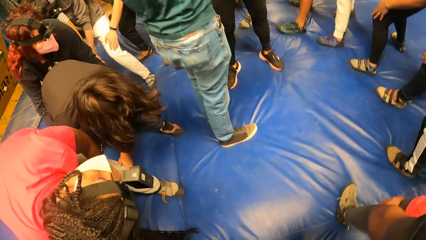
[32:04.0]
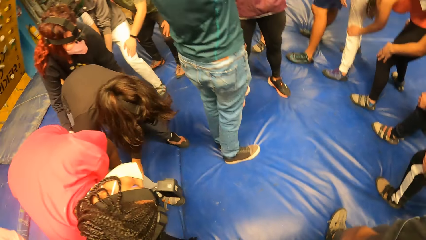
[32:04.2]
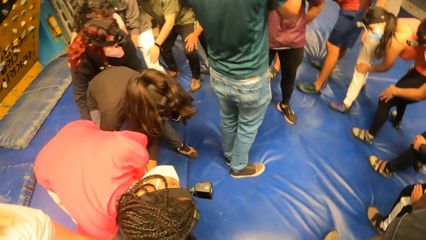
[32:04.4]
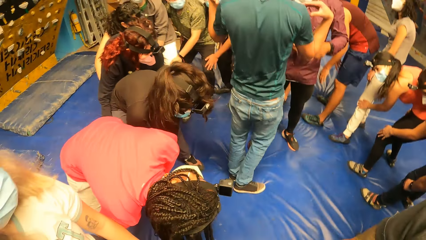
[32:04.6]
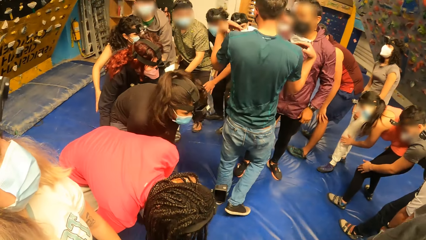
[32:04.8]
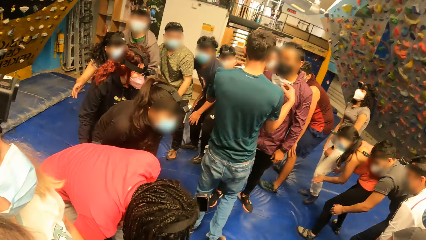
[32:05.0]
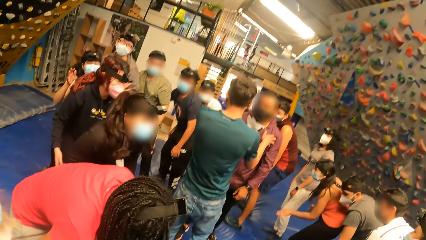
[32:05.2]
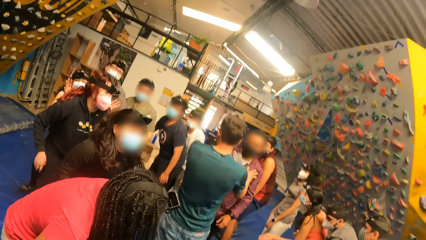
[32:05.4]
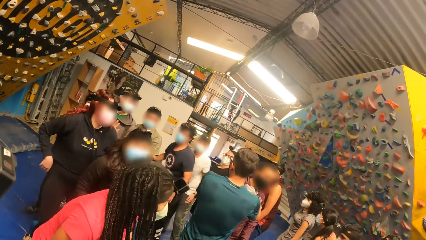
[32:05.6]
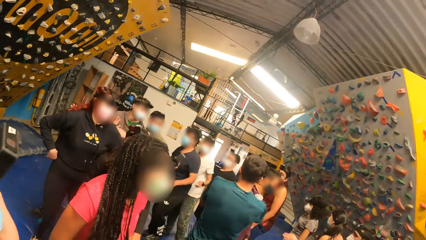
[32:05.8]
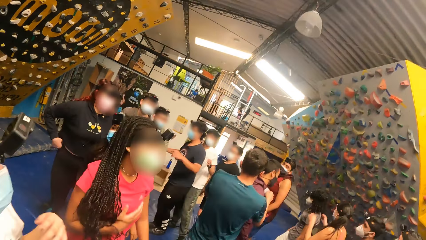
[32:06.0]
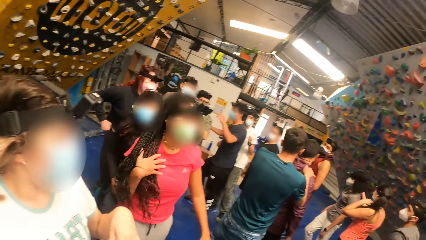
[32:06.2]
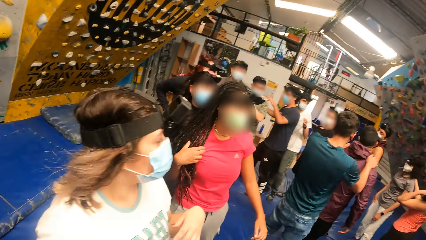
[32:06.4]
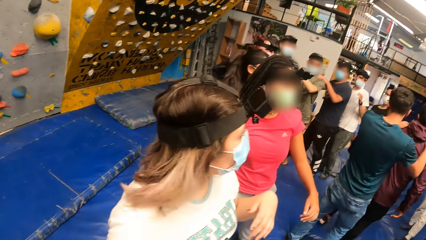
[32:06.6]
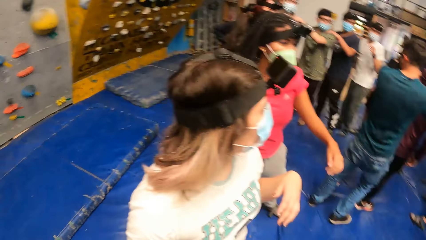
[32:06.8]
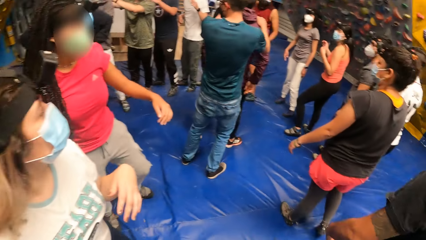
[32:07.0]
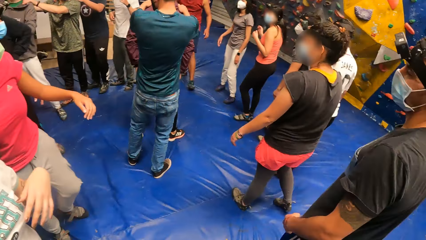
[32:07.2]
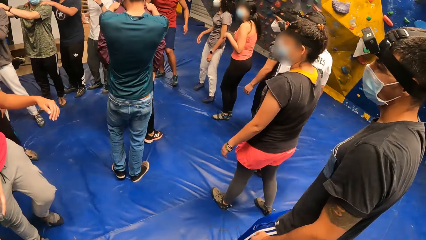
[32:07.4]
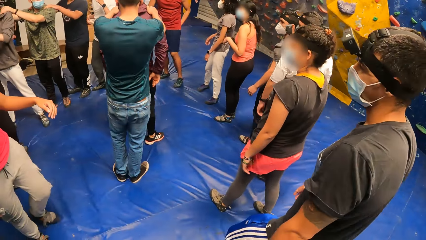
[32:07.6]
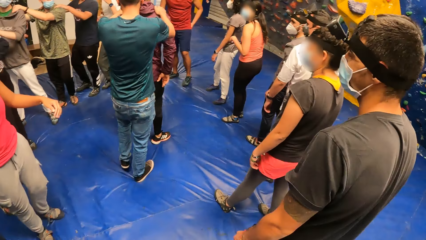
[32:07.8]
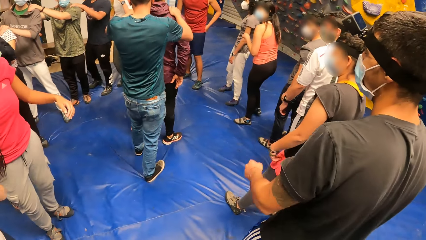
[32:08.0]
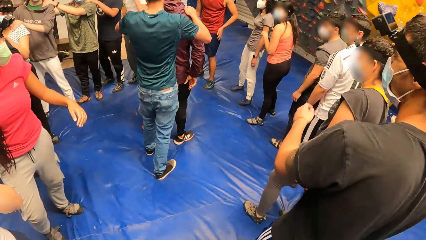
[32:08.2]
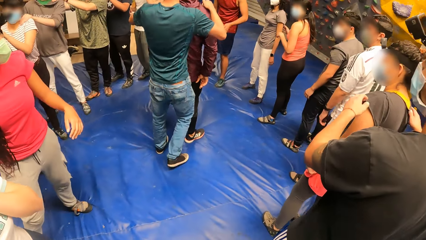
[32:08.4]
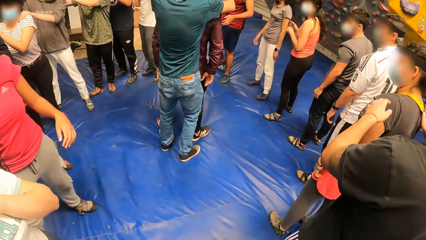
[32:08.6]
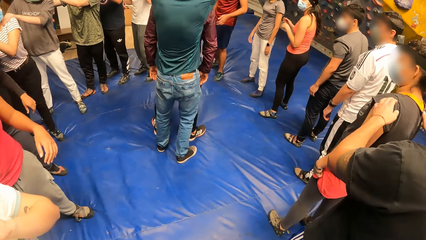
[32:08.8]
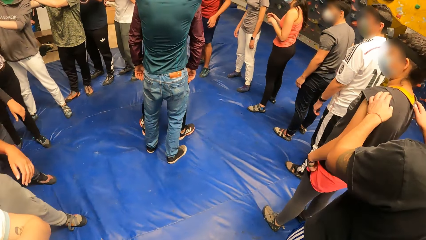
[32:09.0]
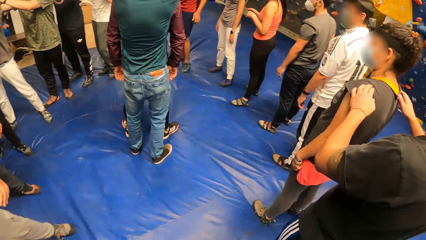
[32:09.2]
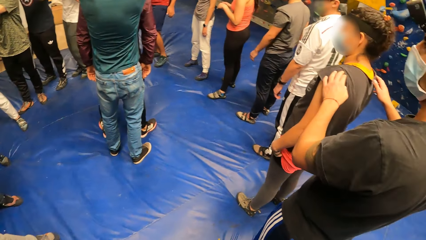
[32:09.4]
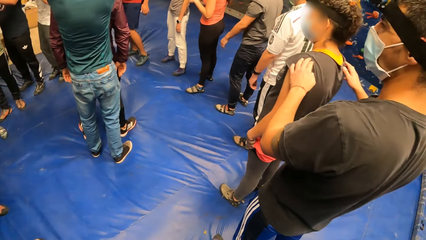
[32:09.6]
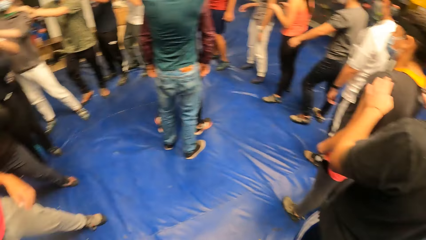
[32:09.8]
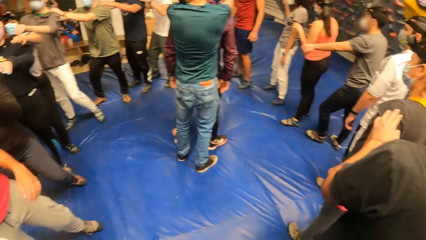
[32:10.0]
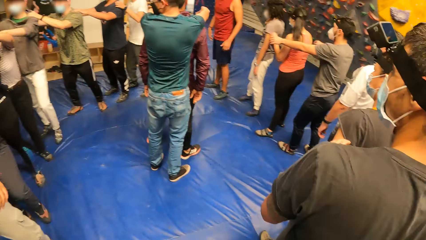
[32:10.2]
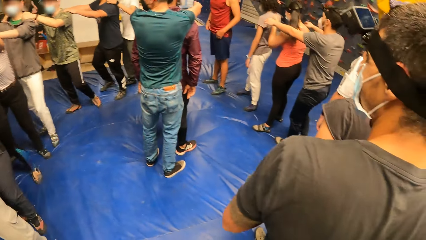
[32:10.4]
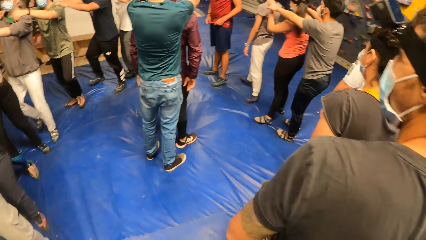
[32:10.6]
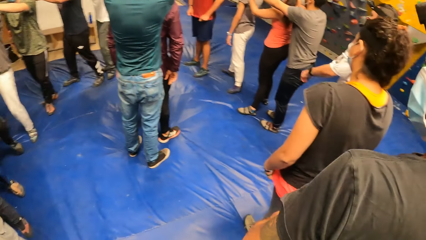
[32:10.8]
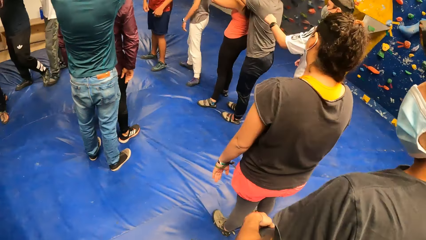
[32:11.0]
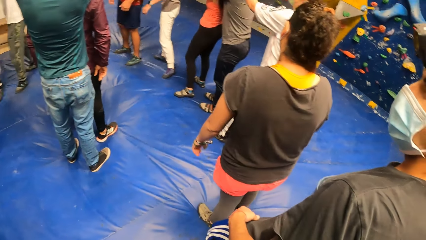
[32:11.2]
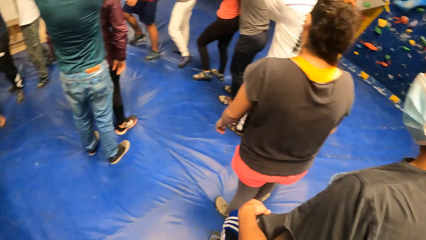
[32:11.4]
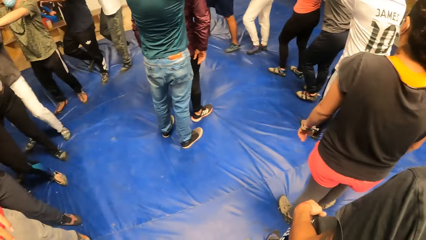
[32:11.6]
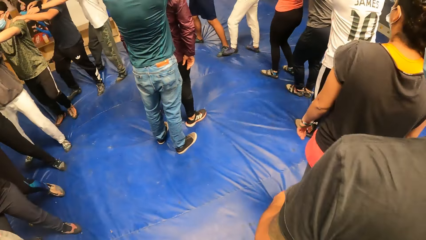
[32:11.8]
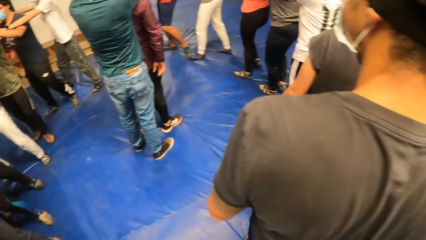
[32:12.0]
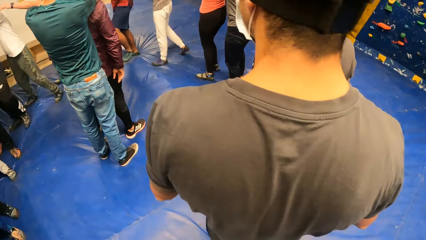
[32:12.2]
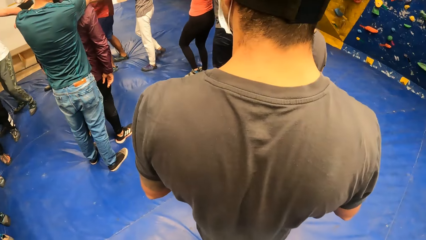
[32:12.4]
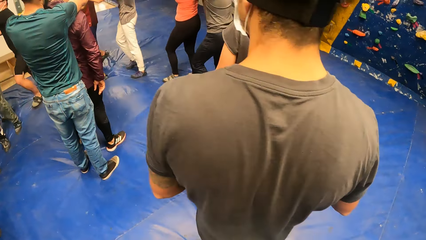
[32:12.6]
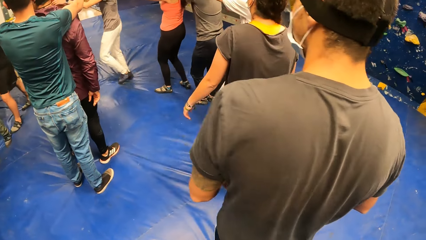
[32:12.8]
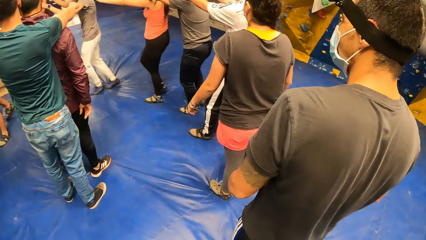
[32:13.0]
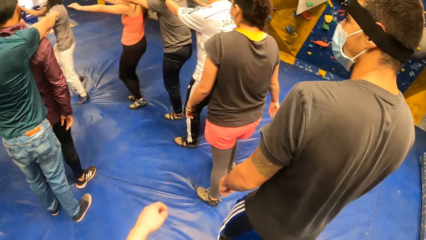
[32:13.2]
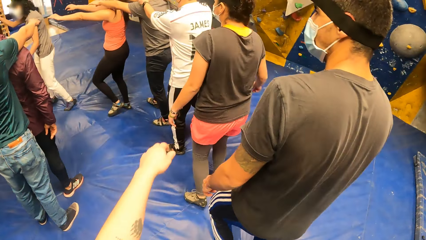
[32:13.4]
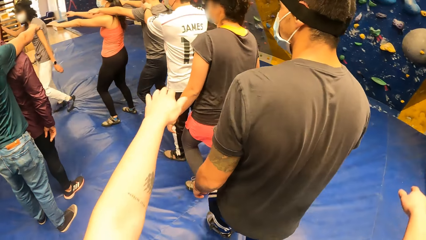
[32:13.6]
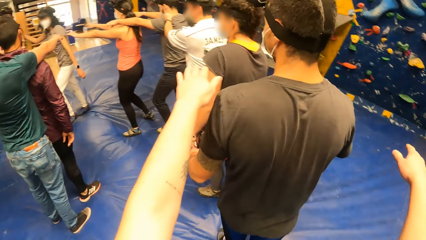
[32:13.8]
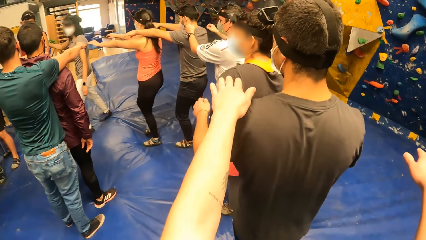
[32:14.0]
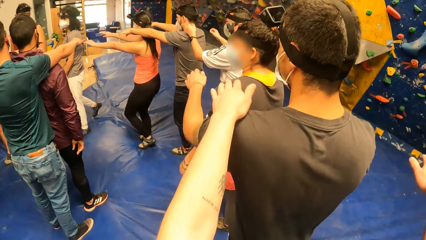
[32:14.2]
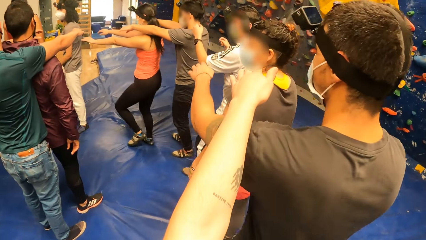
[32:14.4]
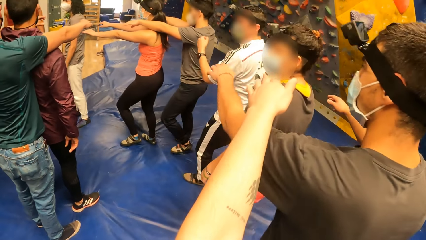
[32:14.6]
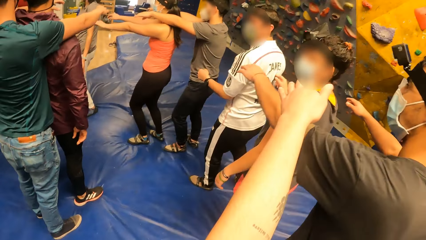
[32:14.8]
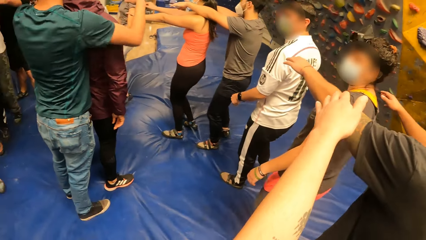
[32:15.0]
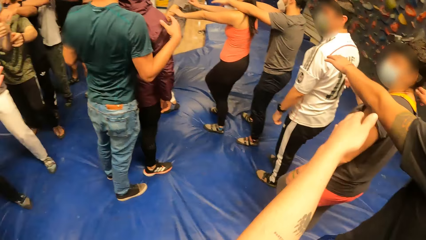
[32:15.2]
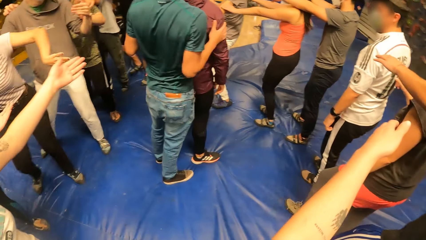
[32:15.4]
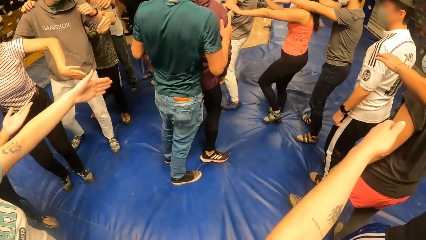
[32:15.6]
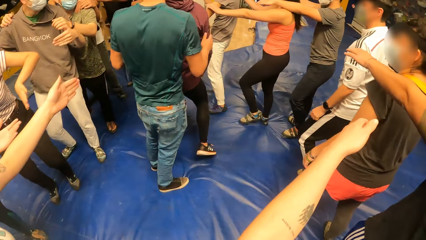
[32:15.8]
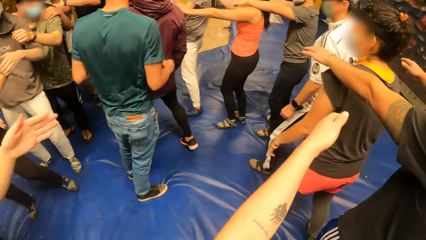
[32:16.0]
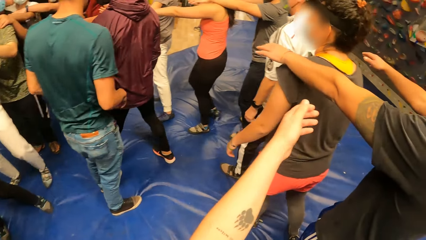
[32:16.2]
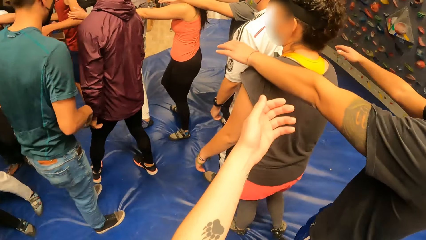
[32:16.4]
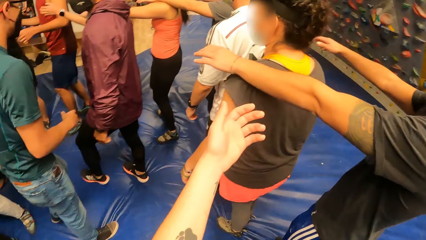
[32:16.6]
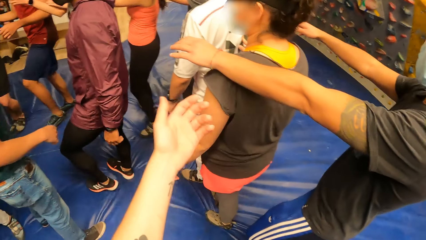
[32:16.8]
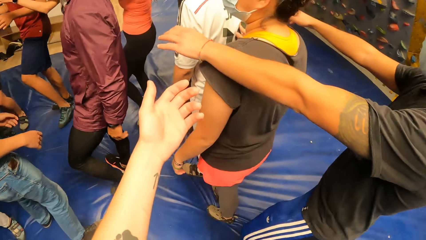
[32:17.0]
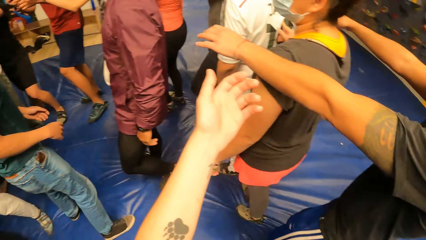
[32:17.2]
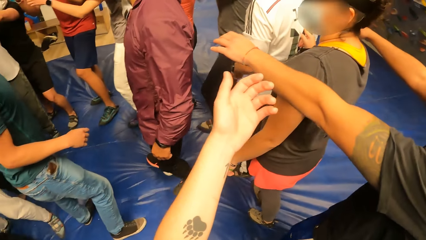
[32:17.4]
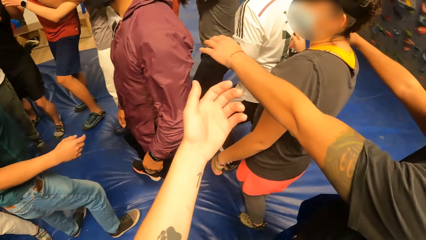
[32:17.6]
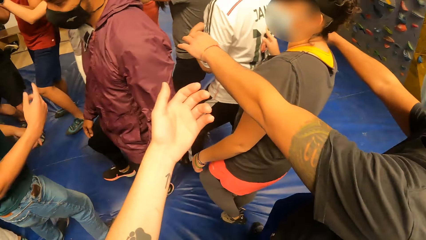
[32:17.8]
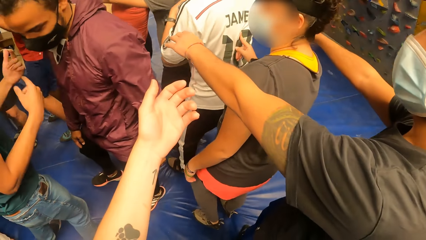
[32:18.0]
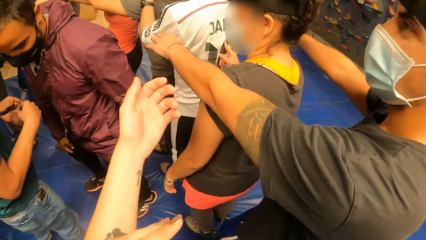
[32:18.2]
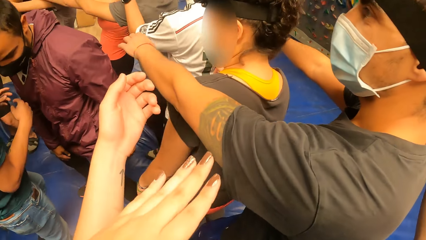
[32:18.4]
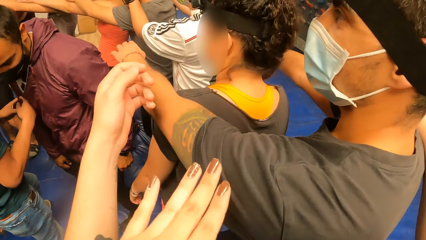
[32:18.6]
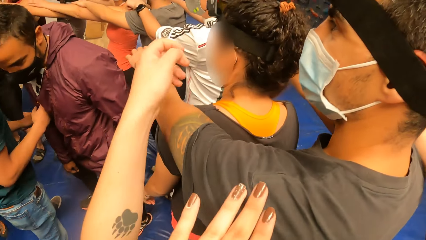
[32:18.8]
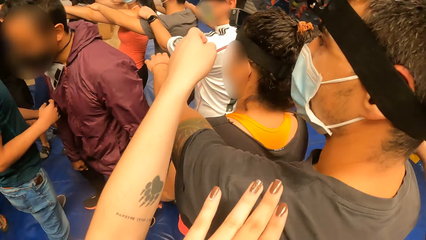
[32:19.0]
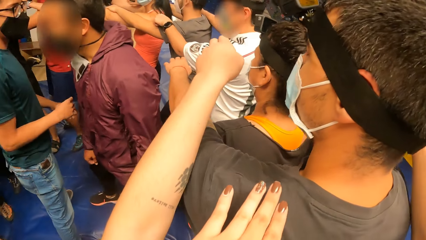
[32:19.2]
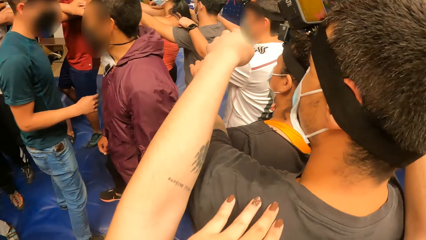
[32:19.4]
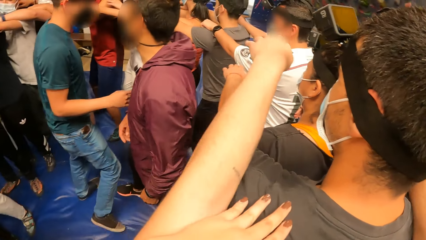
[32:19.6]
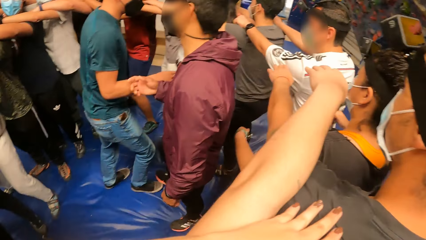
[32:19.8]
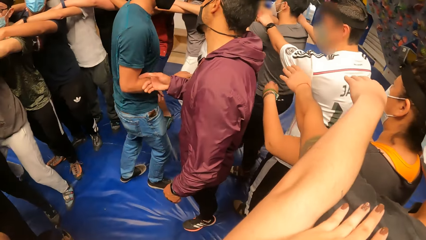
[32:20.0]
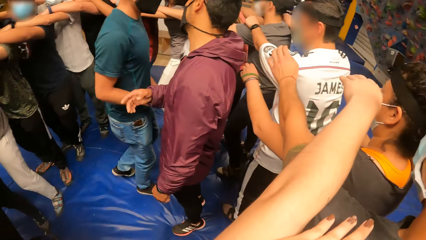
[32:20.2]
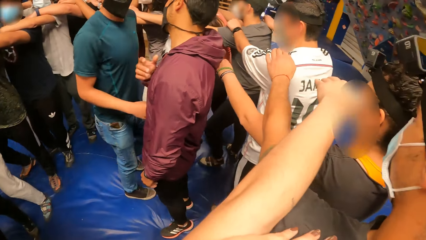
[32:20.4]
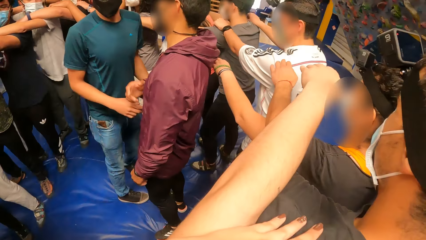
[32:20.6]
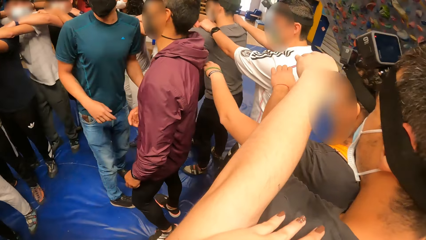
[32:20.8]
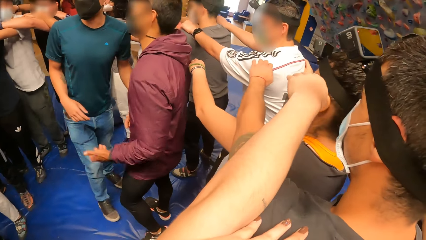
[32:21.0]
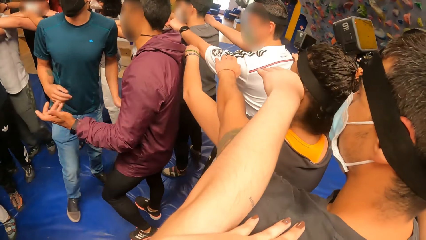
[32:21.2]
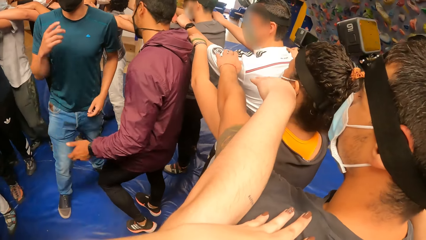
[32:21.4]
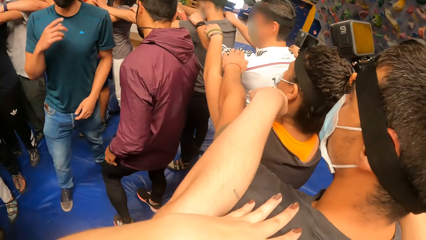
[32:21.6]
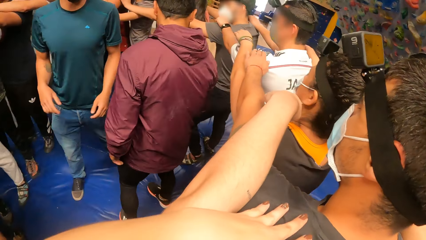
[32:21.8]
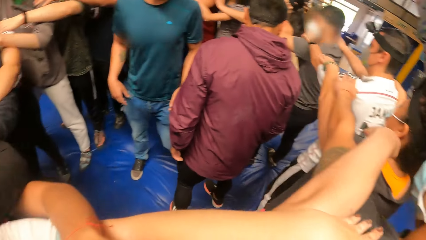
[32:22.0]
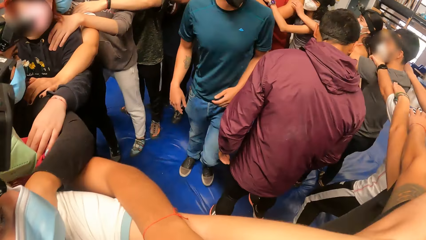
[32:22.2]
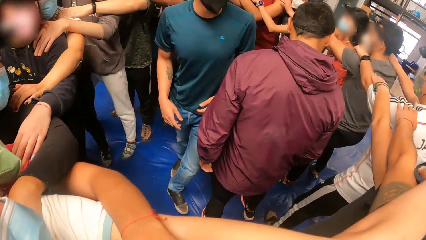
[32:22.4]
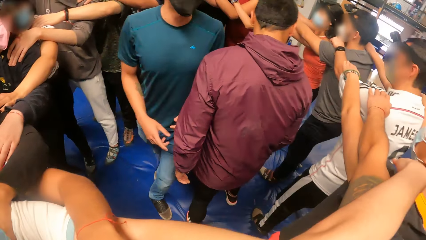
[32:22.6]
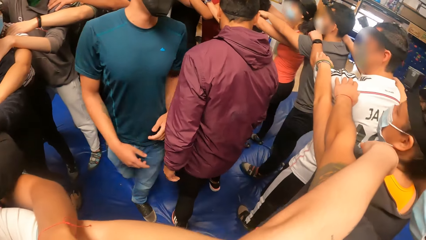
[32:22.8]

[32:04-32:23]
The camera wearer stands up. A man holds another man's shoulder. The camera wearer raises both hands. She stretches her hands. The first man interacts with the other man. The camera wearer holds a man's shoulders with both hands.
